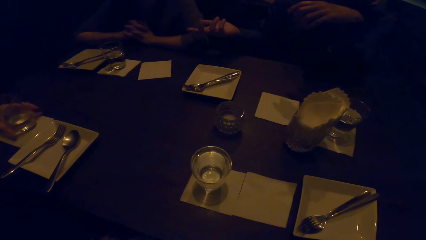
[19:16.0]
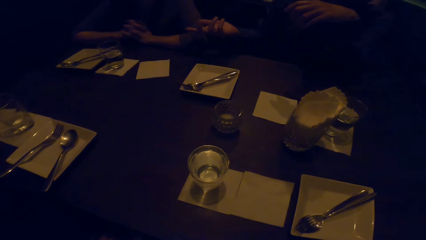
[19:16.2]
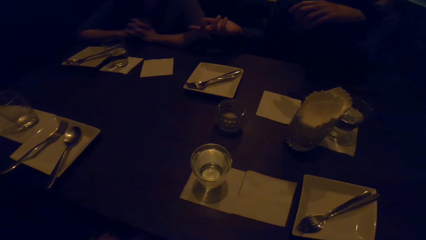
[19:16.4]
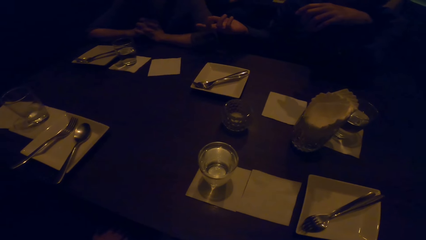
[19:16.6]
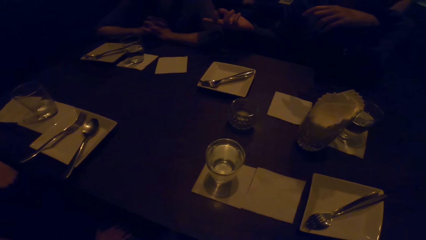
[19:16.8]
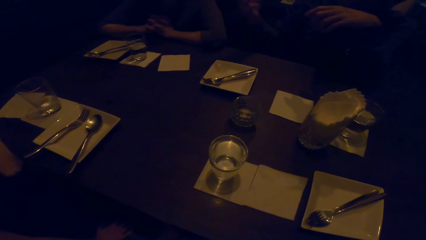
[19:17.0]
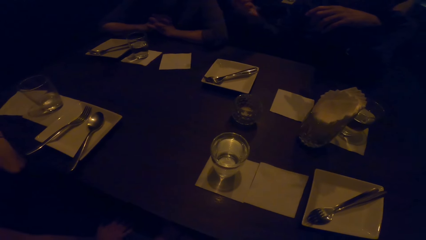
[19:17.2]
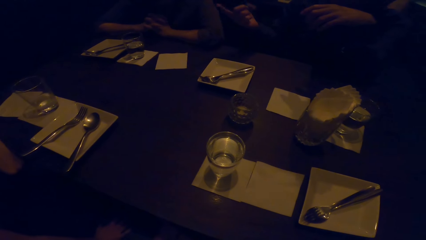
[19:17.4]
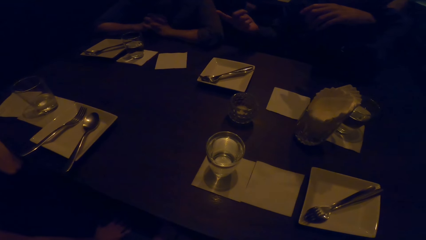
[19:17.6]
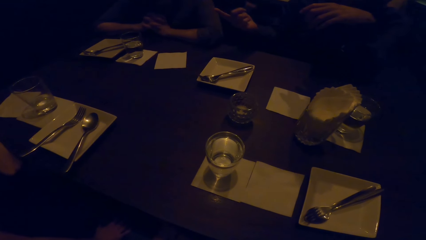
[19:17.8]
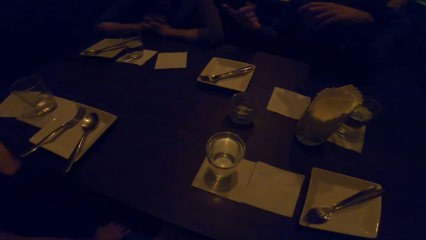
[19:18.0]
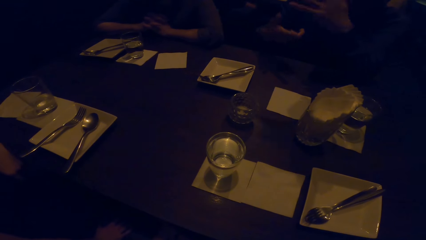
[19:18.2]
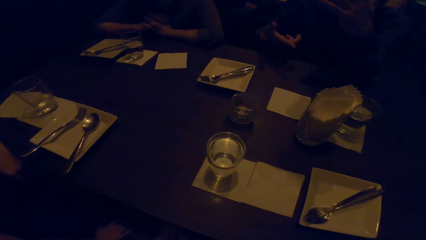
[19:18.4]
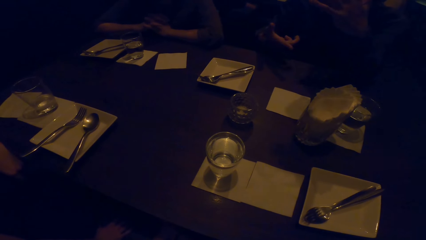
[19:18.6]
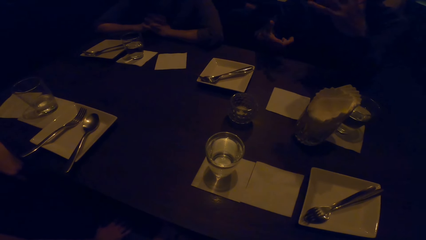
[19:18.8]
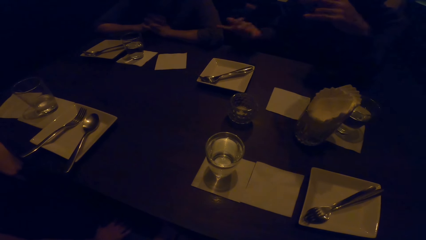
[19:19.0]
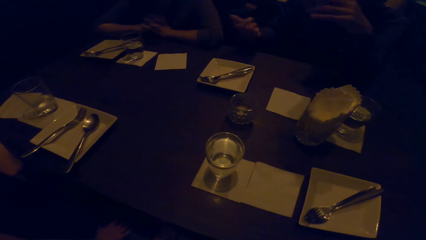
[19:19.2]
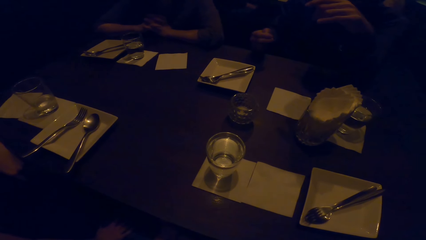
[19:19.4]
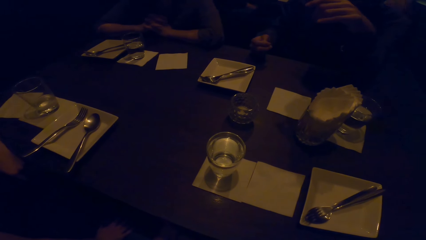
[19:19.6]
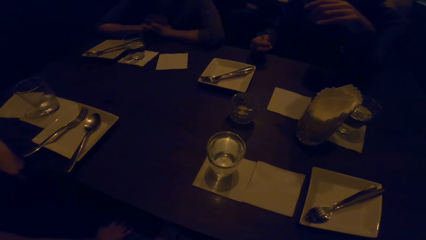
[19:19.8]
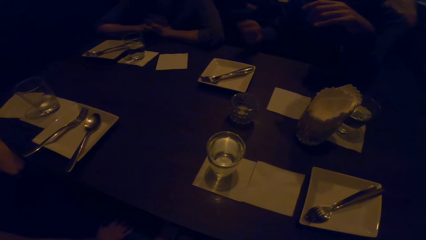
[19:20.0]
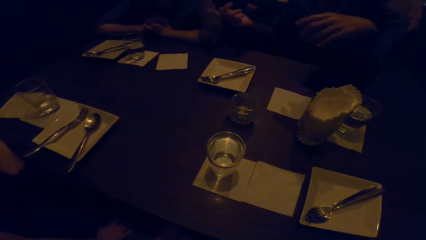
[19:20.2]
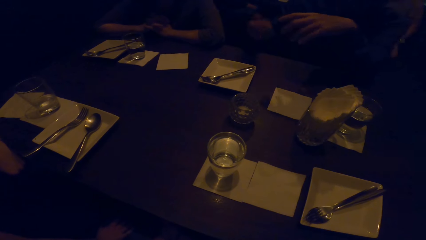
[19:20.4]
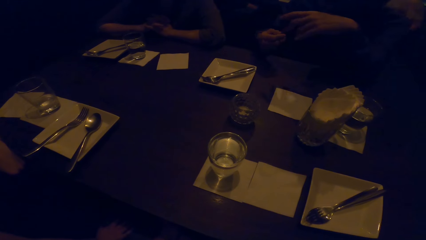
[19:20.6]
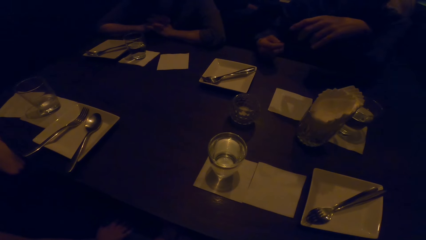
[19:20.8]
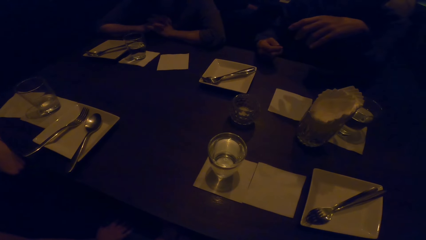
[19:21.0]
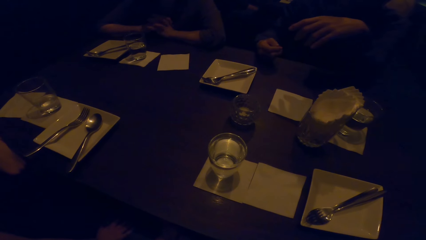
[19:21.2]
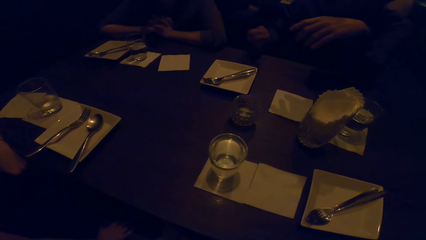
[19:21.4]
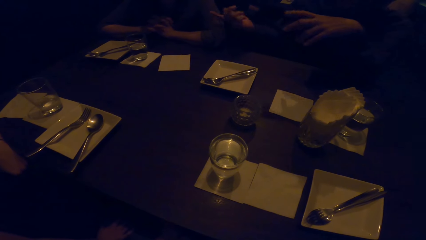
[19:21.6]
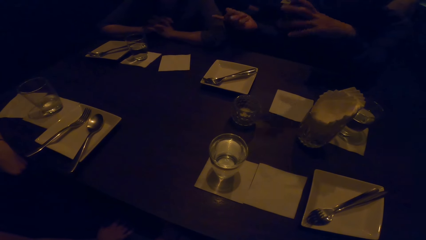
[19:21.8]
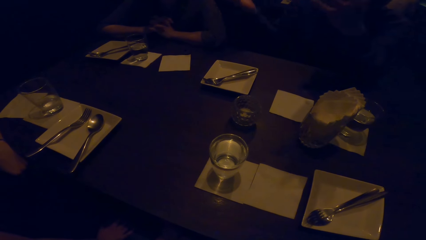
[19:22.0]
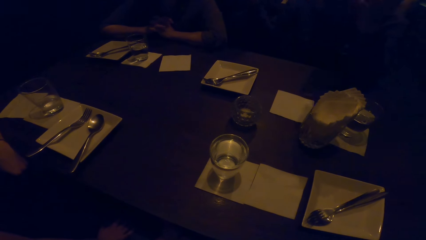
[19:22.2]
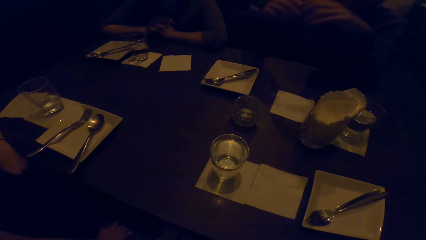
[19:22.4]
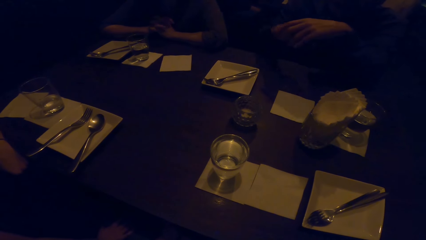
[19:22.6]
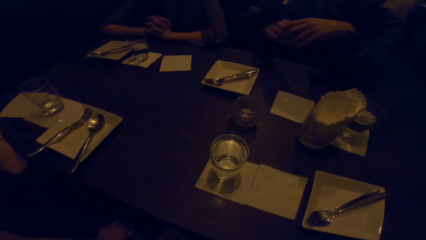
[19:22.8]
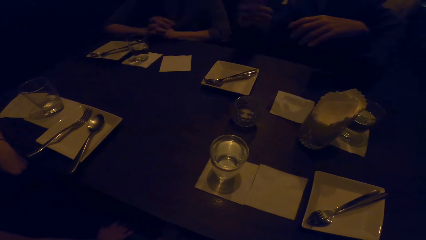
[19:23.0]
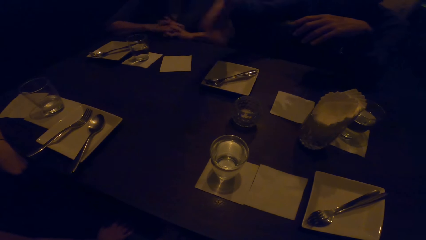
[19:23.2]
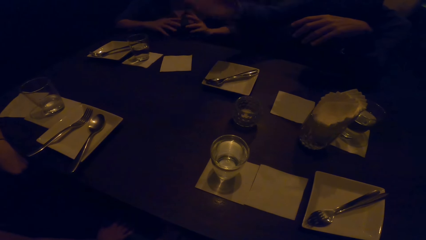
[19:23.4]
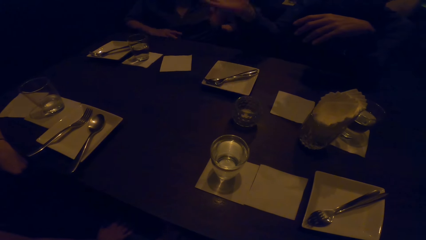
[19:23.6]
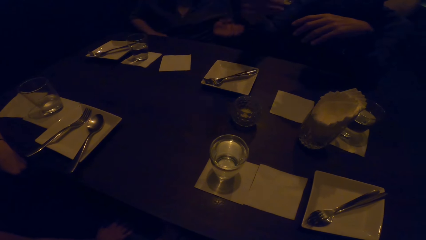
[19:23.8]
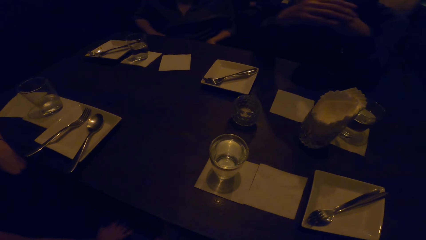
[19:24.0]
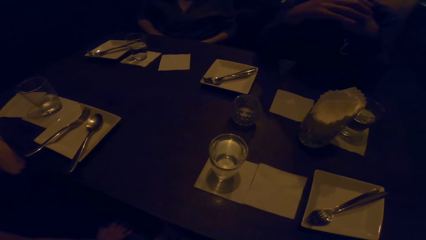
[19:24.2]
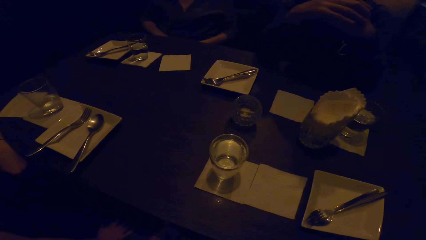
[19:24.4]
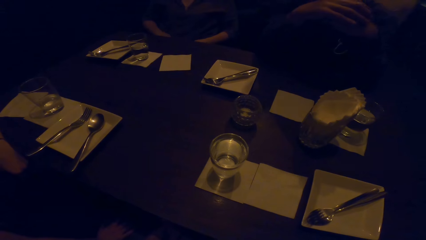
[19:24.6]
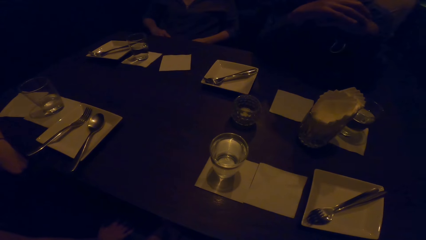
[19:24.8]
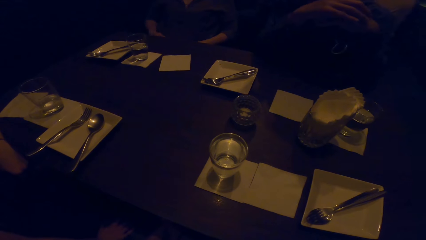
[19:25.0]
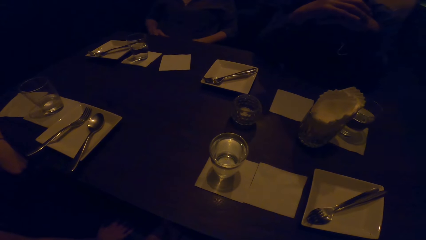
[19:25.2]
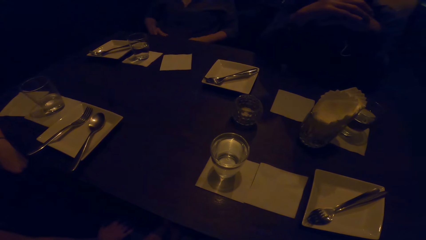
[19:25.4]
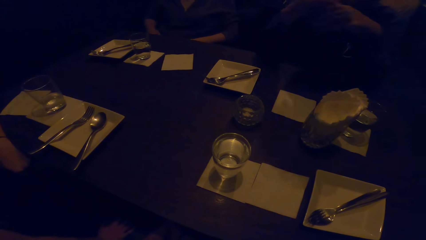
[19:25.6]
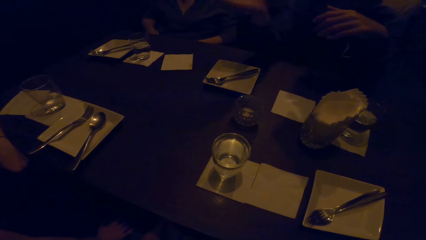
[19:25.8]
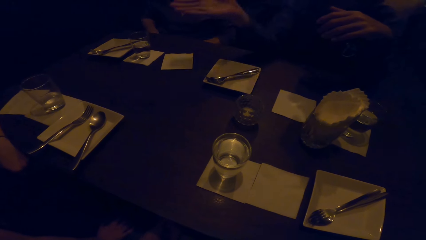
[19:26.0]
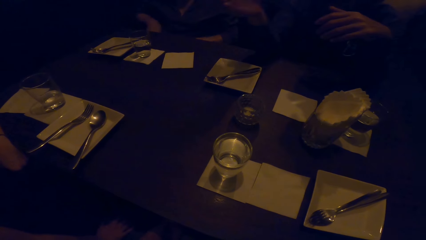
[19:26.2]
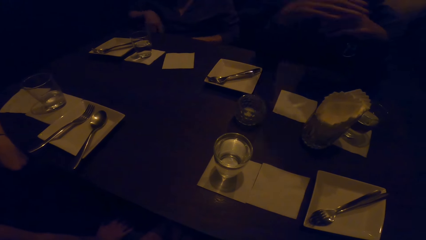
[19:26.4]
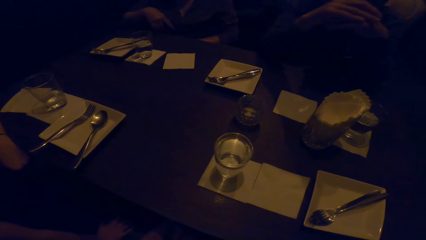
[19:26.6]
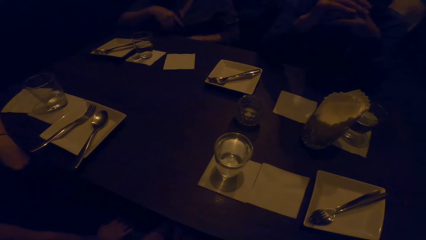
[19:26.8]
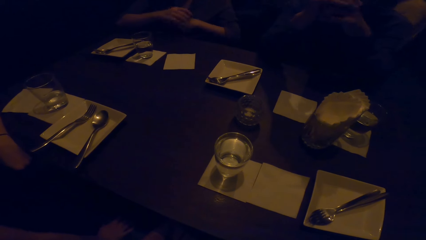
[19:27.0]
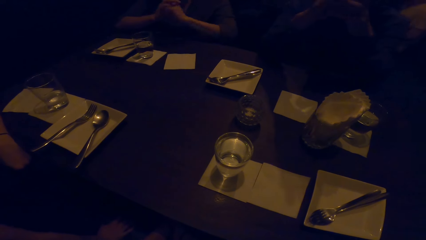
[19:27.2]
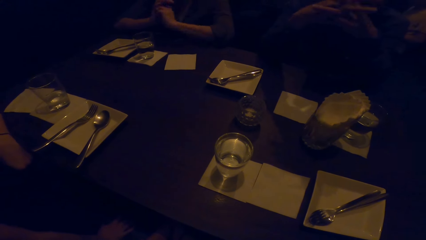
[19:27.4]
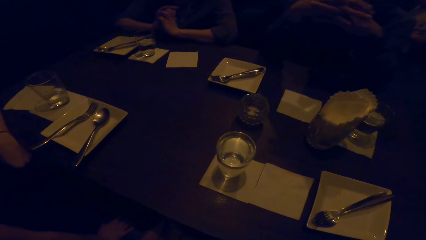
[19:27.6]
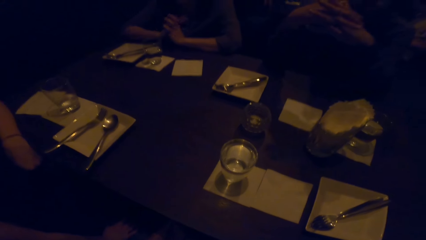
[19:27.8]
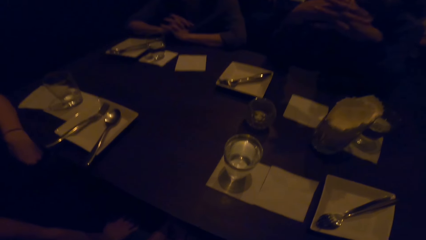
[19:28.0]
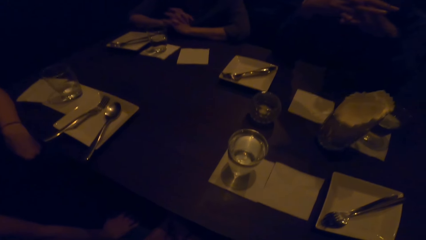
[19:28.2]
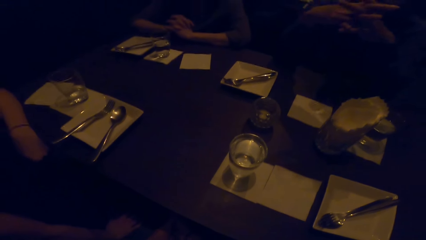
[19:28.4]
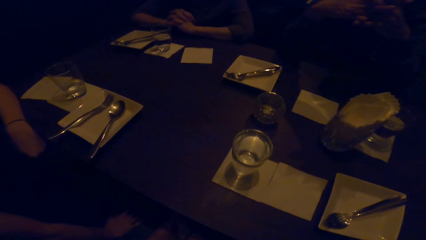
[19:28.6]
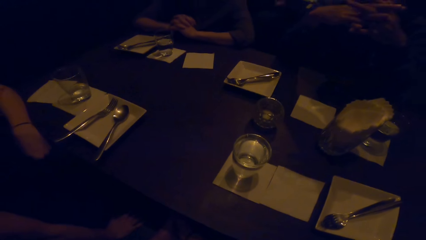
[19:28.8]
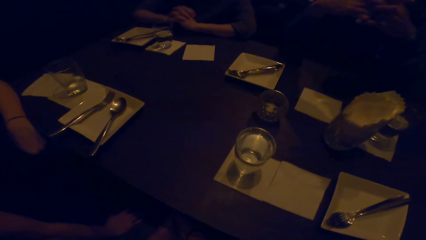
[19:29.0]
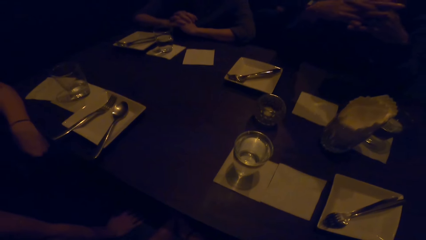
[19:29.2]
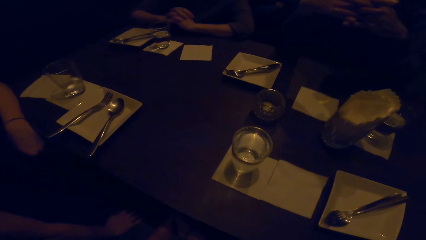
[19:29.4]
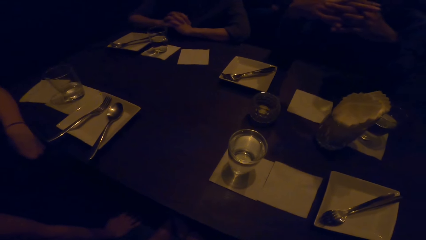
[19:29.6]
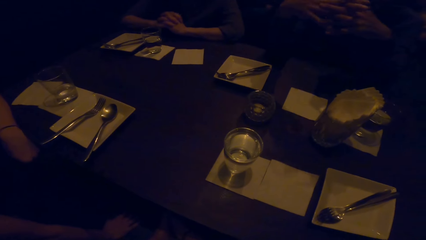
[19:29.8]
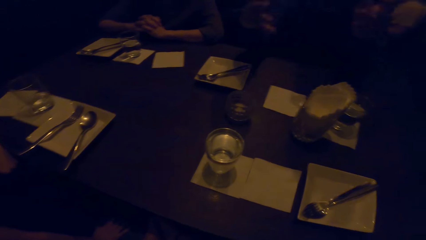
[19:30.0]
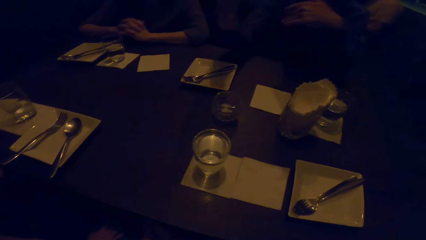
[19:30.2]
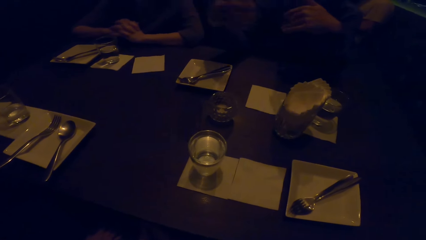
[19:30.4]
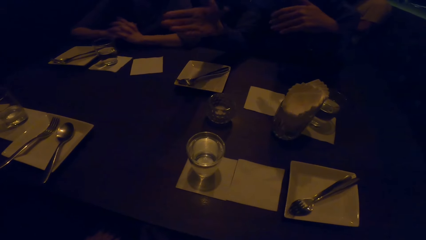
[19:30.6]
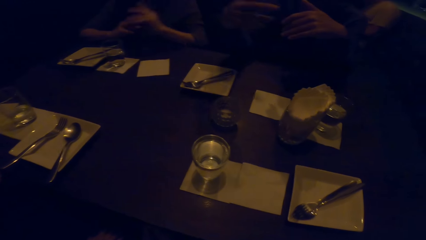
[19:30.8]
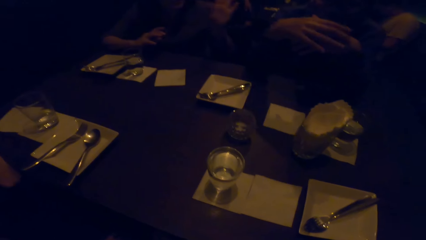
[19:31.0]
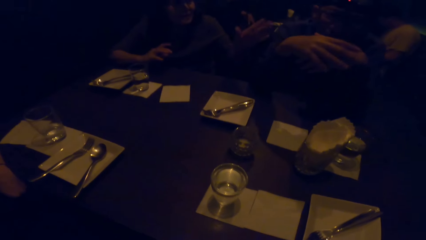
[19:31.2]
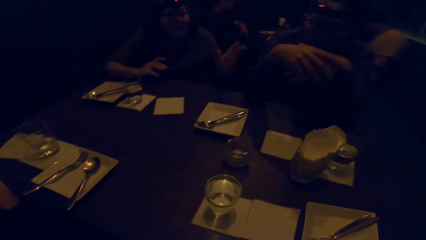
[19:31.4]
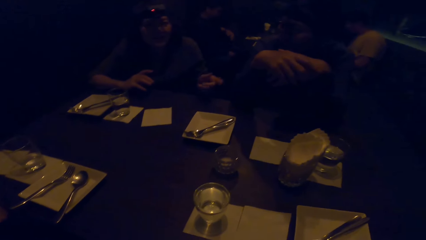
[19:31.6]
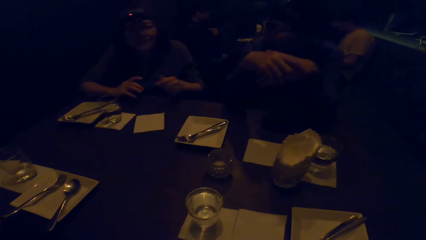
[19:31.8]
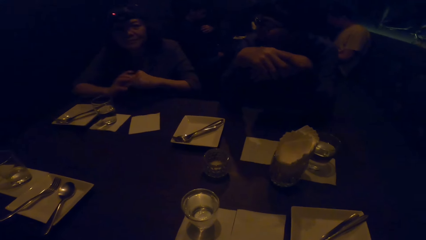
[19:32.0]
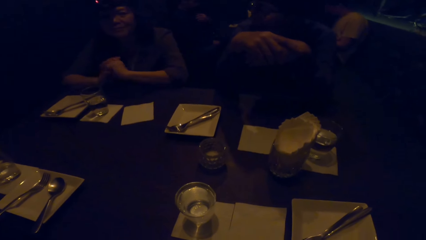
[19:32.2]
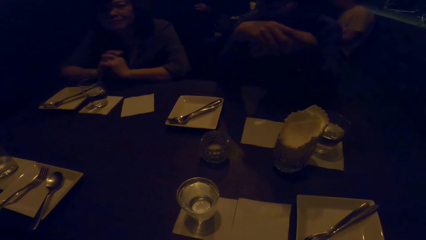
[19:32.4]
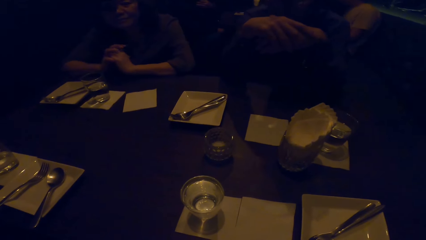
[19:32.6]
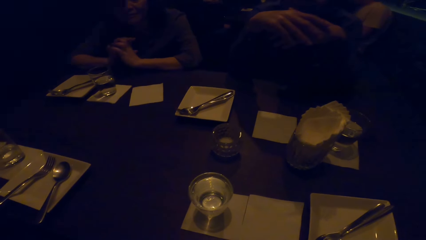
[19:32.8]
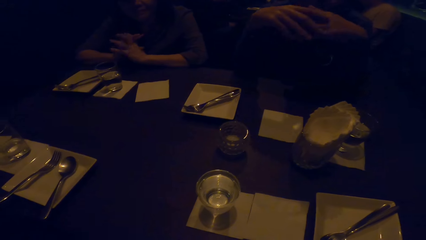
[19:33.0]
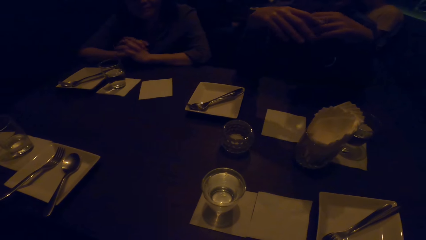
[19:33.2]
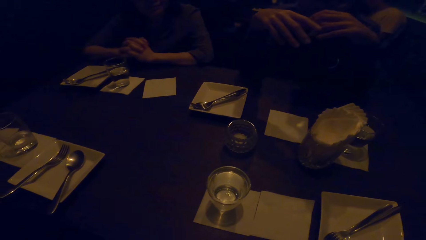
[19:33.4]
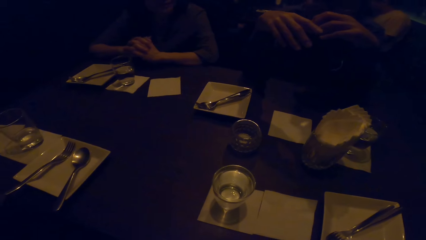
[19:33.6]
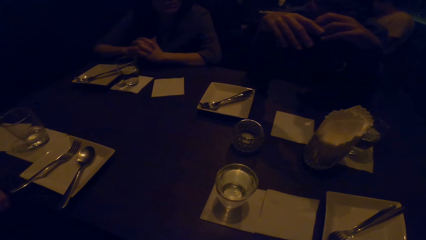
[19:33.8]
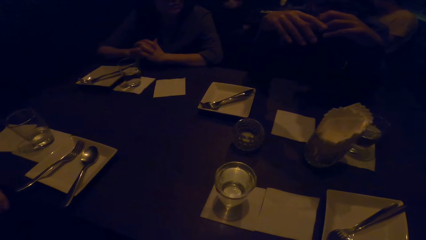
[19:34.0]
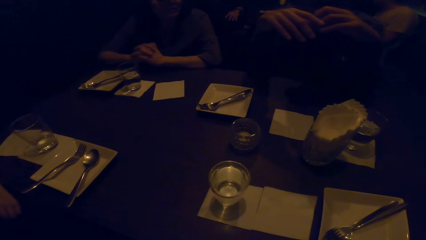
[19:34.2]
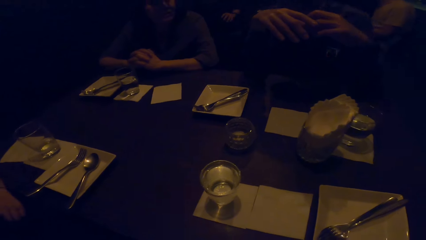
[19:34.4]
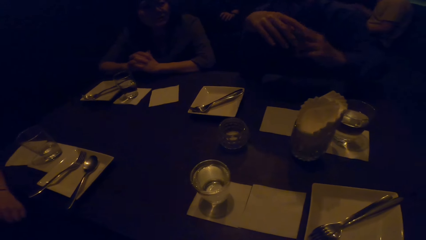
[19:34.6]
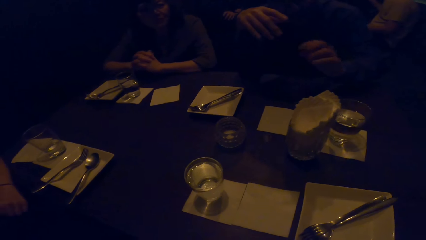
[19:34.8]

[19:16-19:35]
A man talks to a woman. The woman removes her elbows from a table. The woman puts back her elbows on the table. The woman stretches her hand towards the man. The camera wearer looks at the man and the woman.
